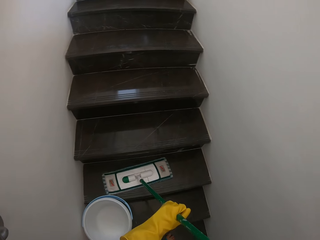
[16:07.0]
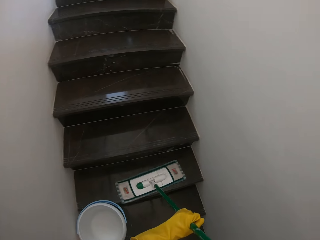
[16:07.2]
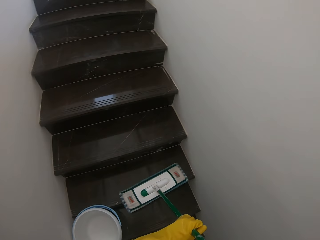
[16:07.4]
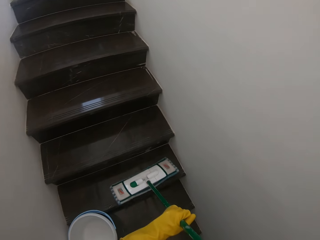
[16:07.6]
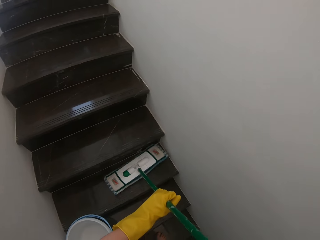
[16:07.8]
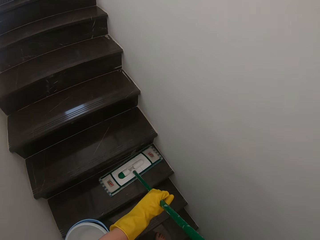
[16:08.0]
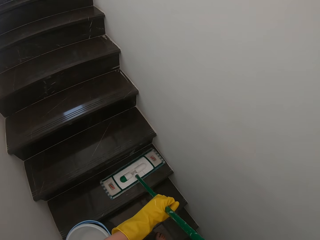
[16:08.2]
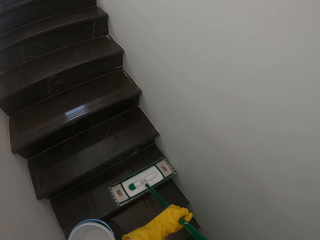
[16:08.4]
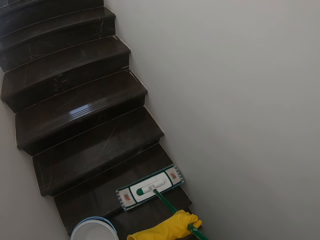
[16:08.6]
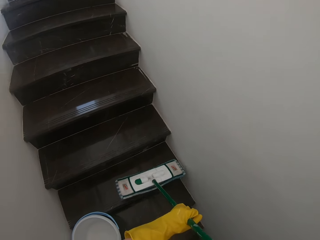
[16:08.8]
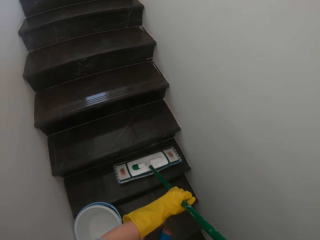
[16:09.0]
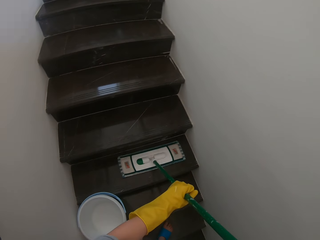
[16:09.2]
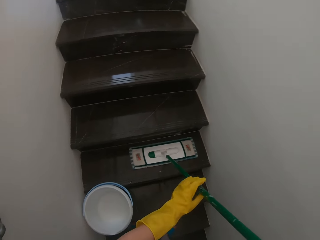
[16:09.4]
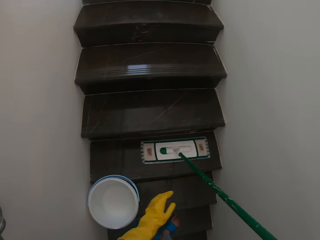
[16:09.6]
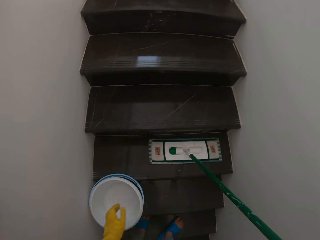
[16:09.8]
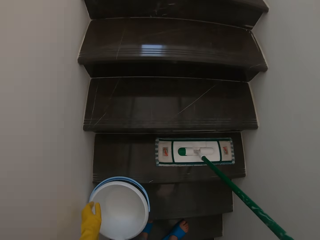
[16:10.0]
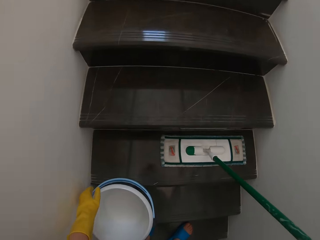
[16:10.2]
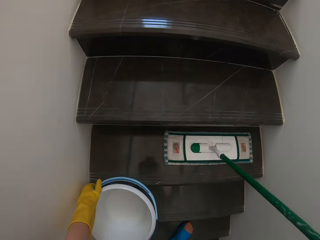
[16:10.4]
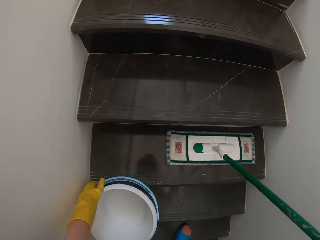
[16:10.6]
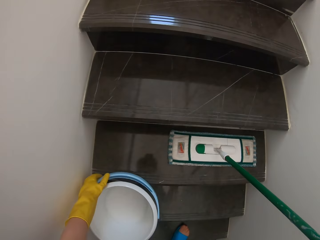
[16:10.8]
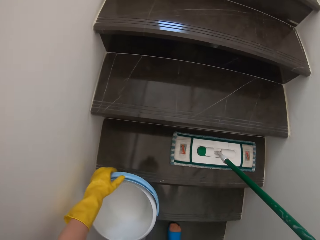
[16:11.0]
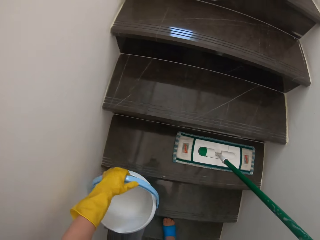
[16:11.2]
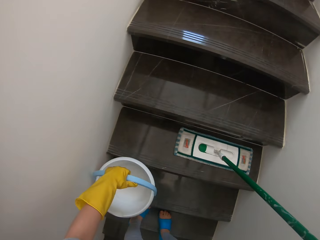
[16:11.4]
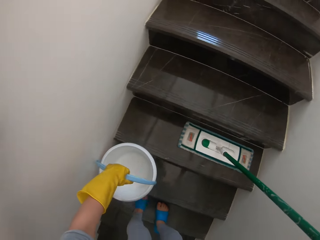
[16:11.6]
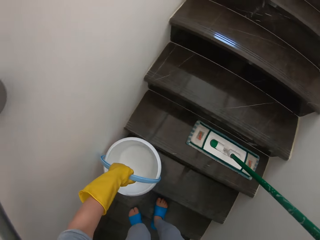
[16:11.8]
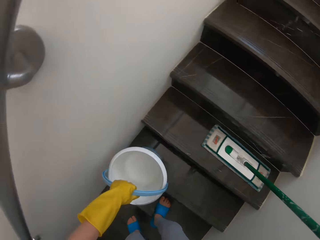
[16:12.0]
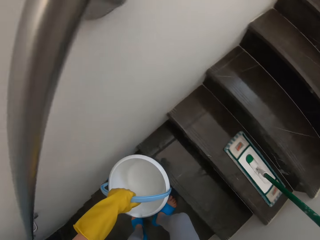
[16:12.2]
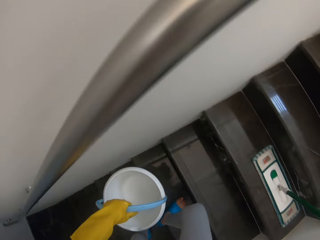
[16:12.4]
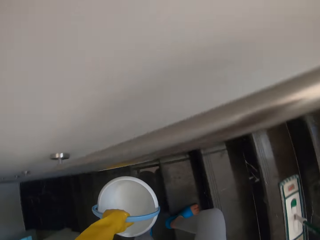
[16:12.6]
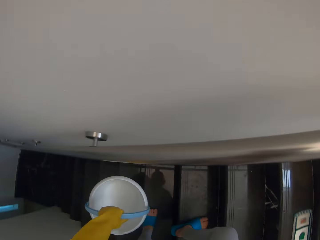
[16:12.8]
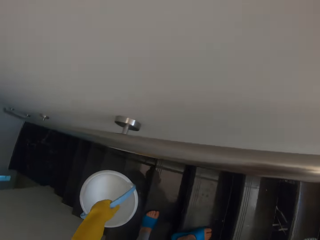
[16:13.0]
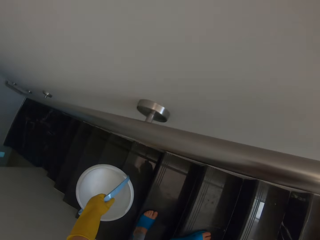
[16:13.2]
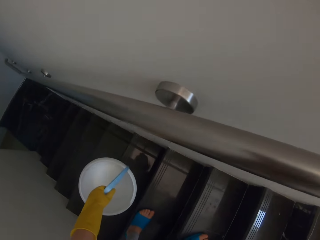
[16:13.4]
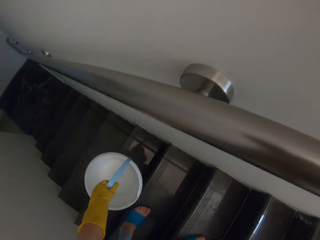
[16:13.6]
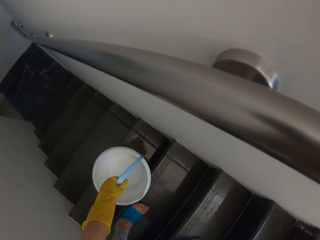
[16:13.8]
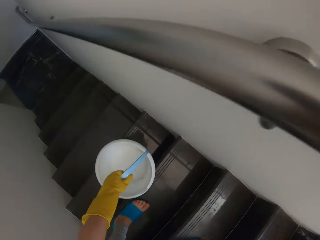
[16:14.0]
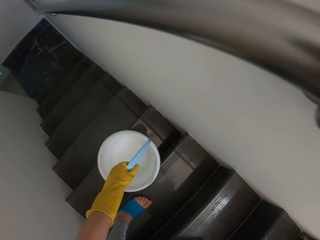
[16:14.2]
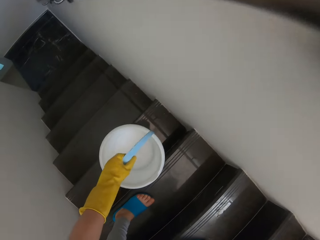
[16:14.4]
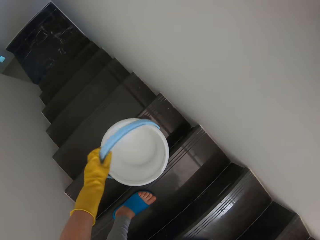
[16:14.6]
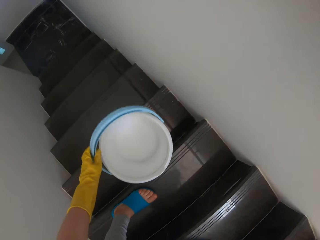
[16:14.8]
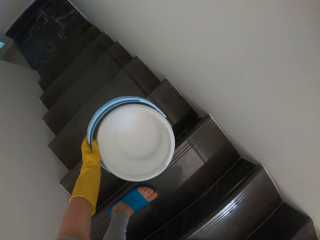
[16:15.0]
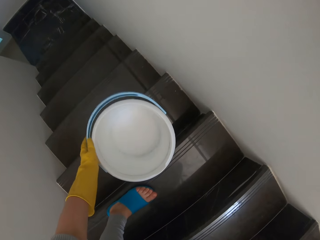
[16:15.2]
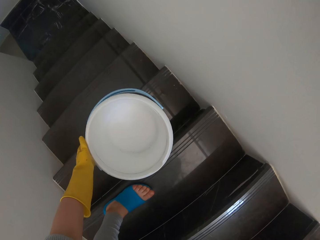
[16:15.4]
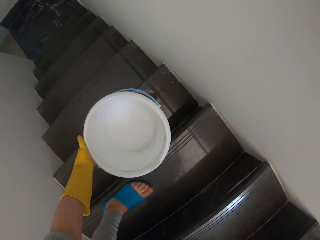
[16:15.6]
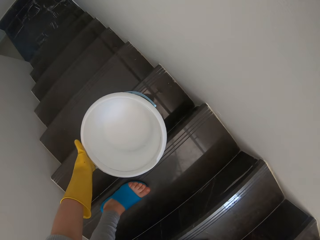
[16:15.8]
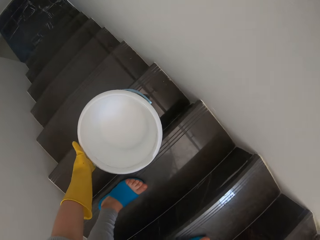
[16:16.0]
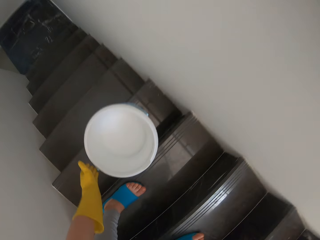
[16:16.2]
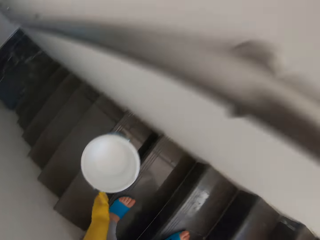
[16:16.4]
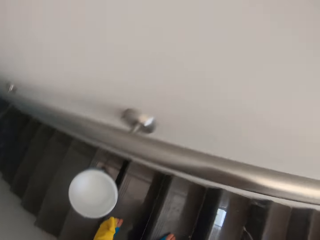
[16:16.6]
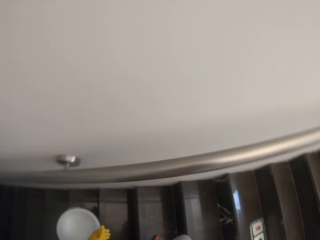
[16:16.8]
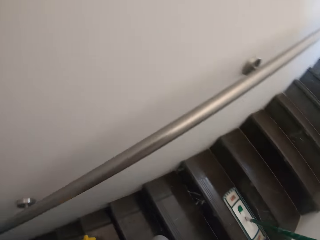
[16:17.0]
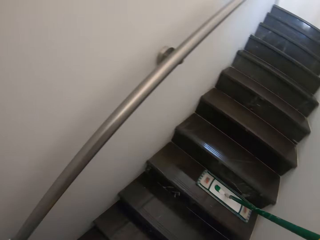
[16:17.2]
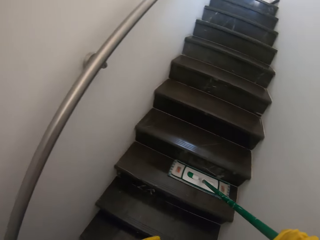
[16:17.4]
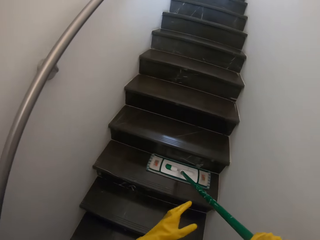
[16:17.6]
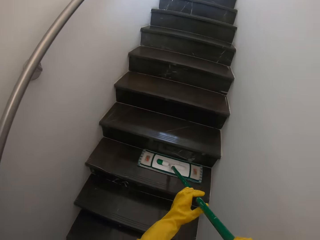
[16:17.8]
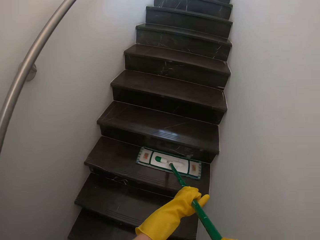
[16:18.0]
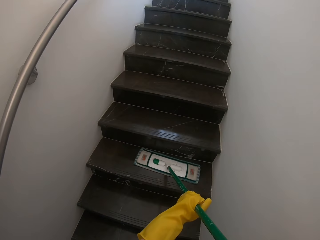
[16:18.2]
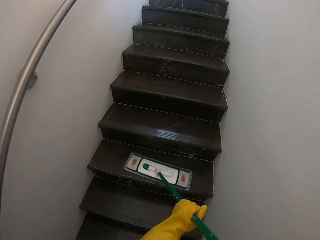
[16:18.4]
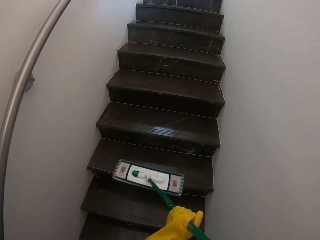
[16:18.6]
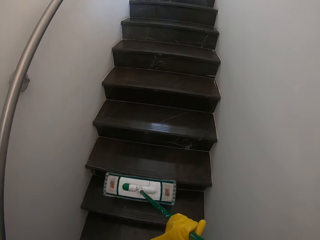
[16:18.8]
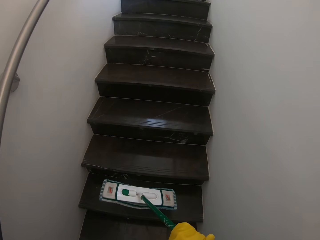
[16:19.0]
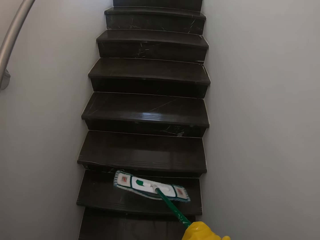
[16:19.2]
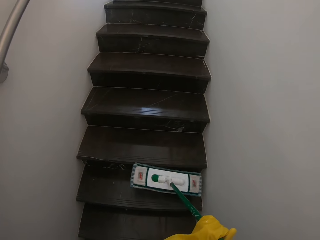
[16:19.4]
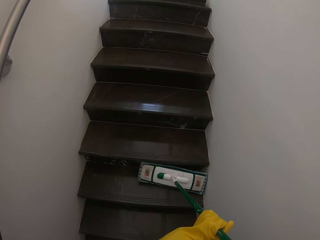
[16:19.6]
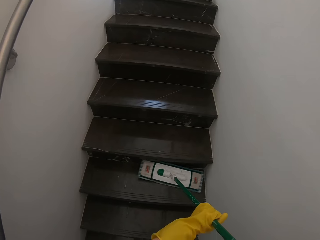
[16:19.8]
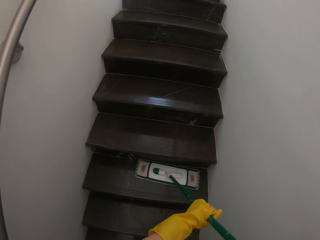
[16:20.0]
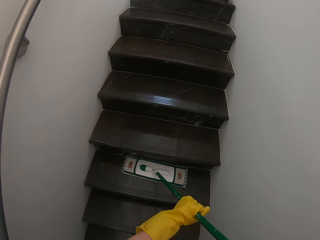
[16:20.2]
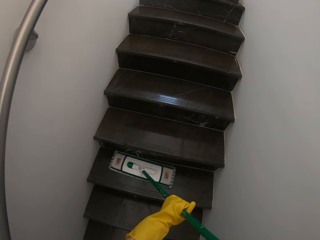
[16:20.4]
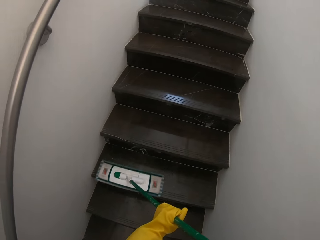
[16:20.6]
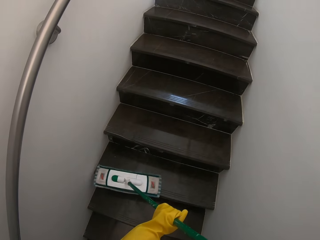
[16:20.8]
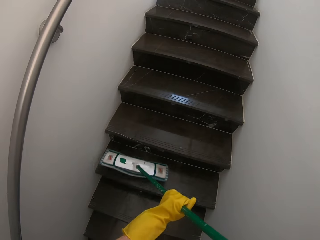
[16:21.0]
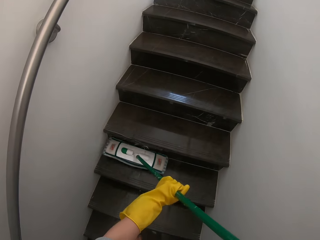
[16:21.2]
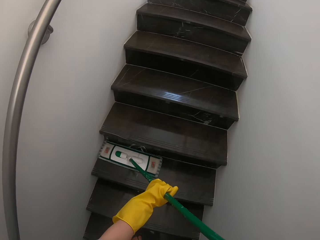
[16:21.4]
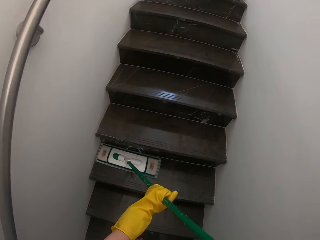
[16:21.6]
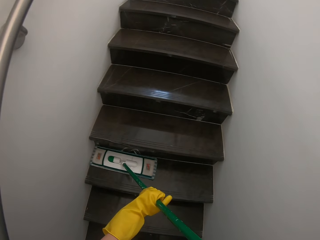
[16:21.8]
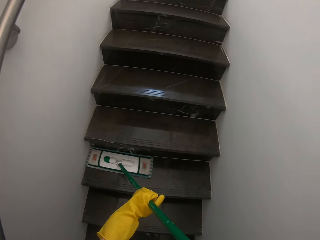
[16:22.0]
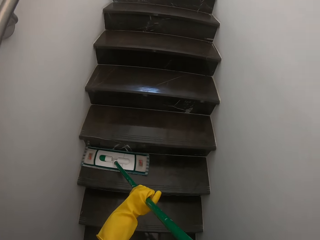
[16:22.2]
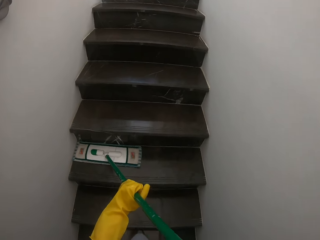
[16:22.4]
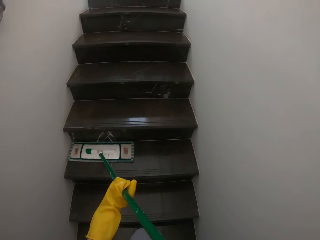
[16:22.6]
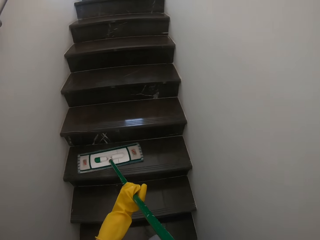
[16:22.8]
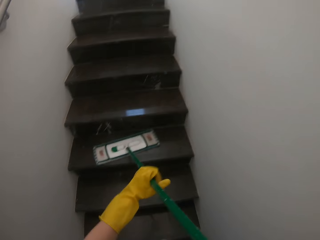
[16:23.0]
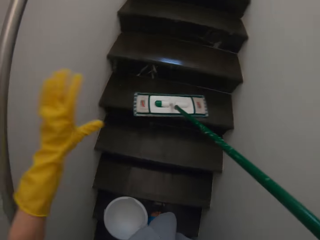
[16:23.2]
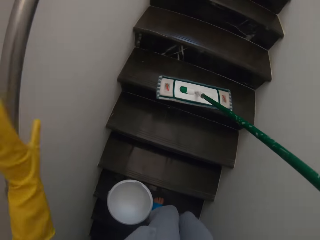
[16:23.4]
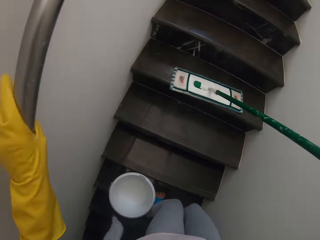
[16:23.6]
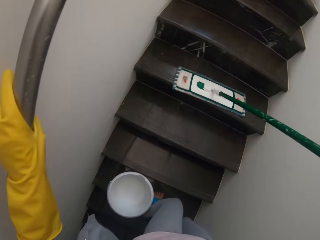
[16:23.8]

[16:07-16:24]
The camera wearer moves the bucket down the stairs. They mop the stairs using the moper.

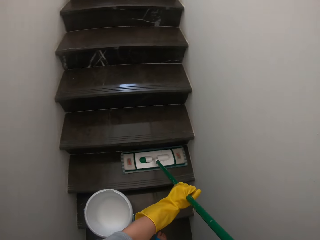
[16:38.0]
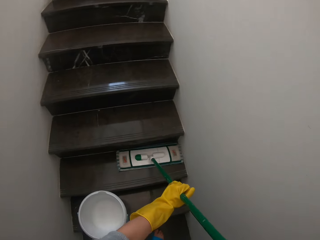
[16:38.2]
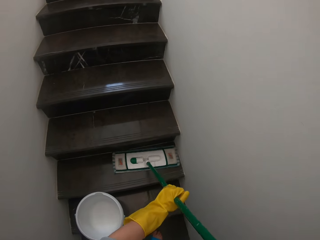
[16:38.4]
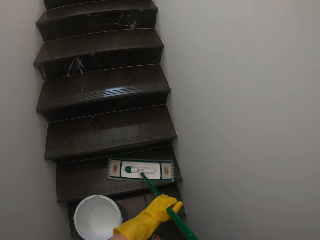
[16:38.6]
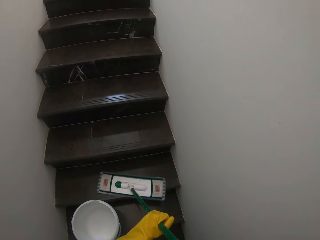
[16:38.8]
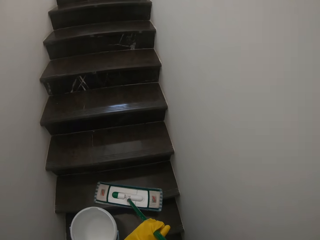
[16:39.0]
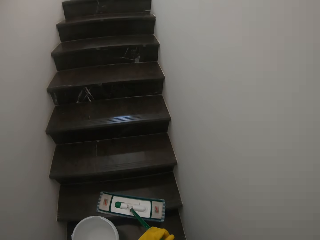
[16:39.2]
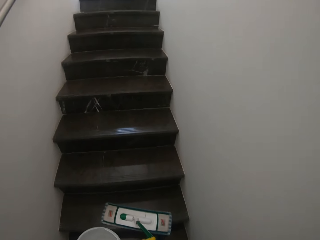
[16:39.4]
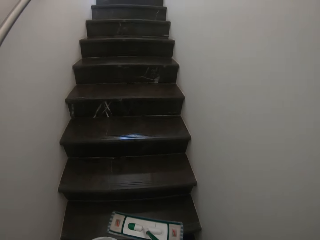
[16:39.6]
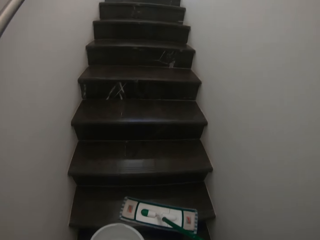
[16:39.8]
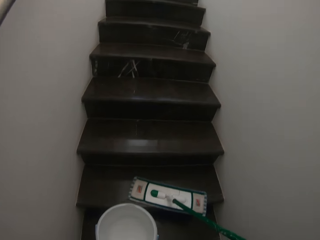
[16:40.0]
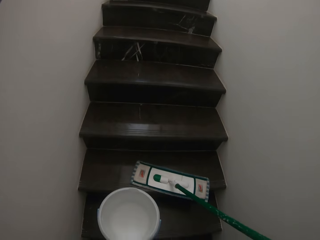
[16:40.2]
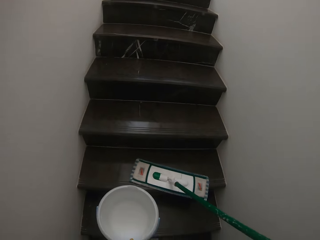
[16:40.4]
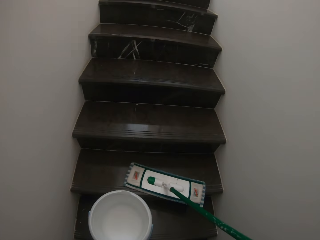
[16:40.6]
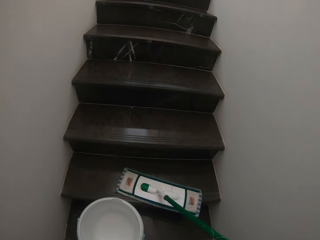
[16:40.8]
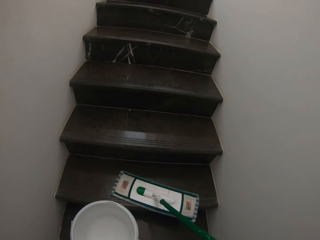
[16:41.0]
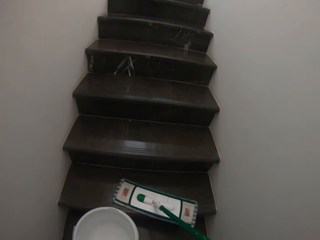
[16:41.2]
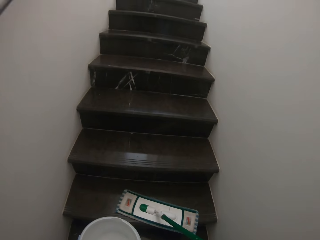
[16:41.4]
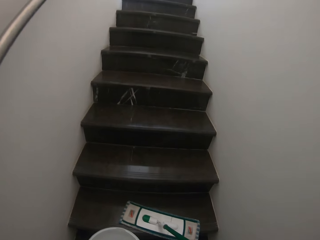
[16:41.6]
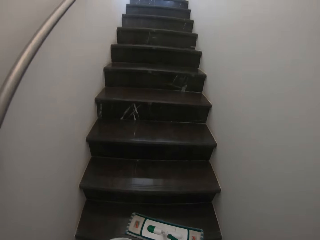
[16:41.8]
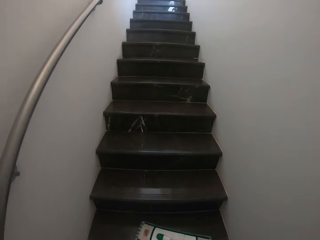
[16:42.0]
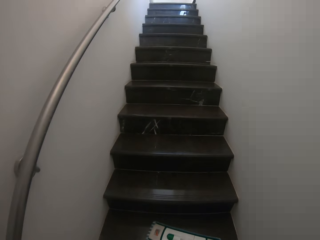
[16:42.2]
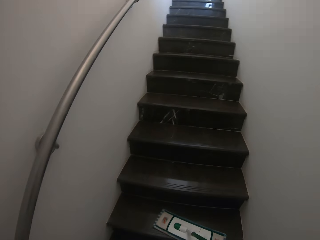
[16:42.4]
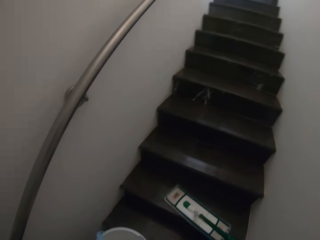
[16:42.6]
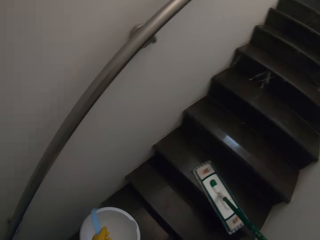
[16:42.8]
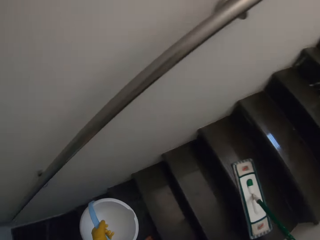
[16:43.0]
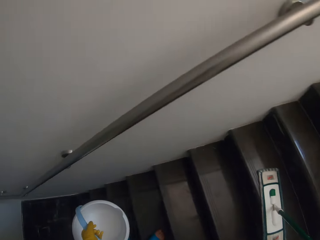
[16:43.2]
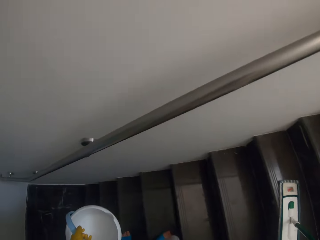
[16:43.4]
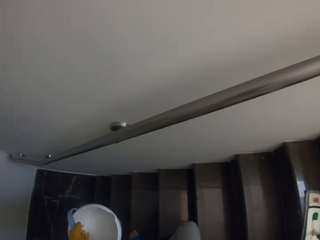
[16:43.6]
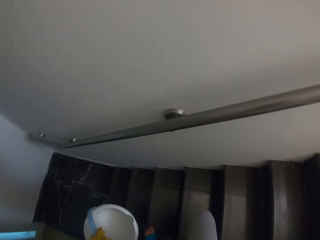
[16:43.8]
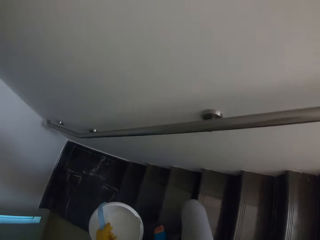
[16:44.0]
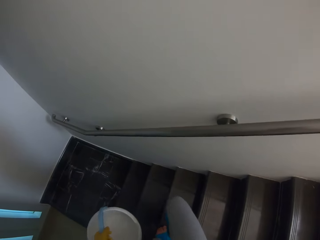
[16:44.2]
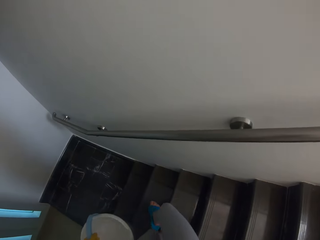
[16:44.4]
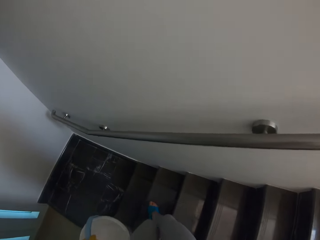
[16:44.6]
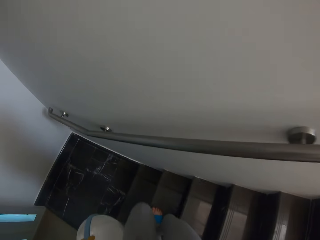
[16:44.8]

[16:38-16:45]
The camera wearer moves the bucket down the stairs.
